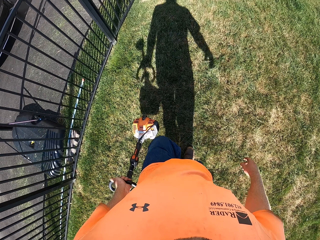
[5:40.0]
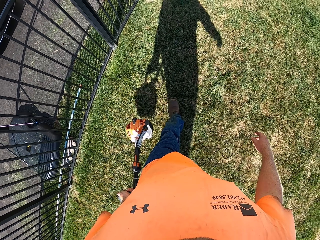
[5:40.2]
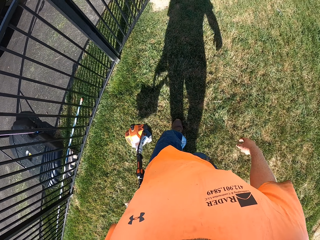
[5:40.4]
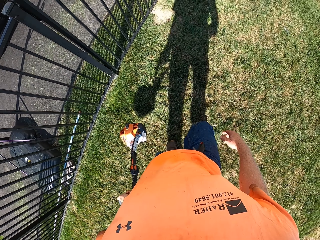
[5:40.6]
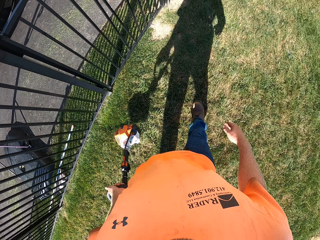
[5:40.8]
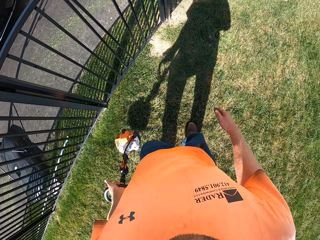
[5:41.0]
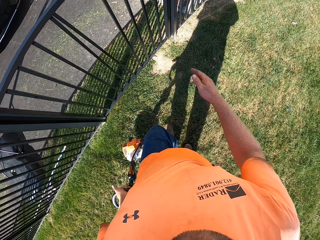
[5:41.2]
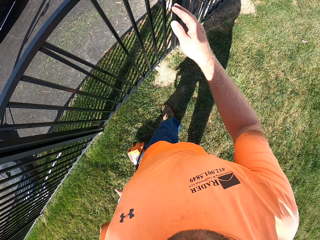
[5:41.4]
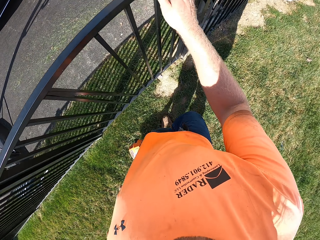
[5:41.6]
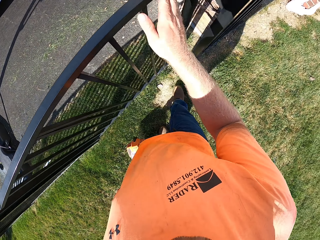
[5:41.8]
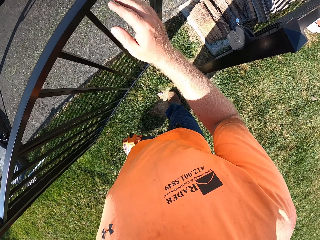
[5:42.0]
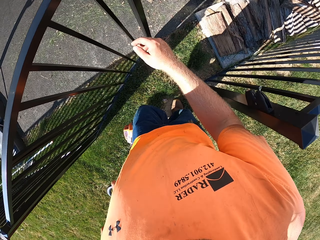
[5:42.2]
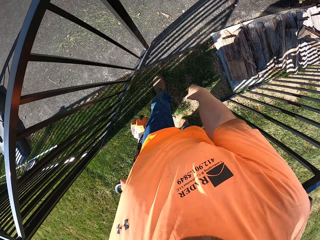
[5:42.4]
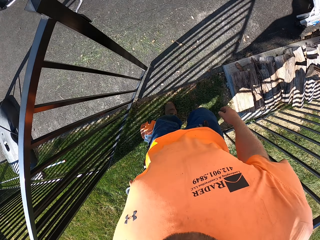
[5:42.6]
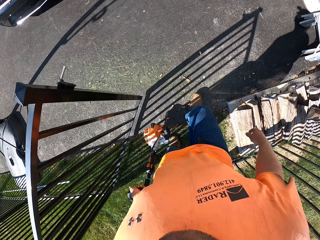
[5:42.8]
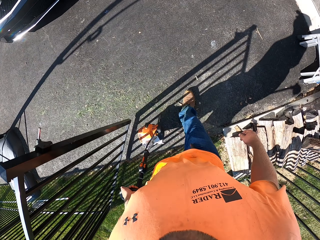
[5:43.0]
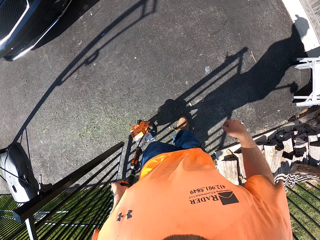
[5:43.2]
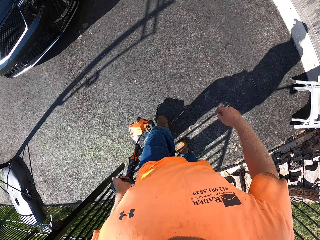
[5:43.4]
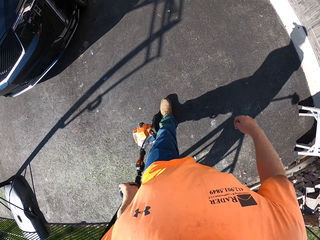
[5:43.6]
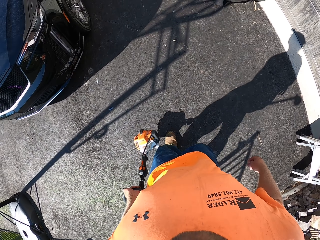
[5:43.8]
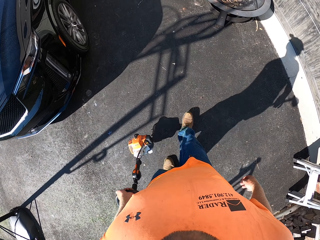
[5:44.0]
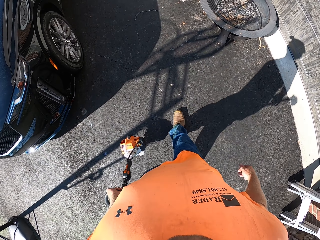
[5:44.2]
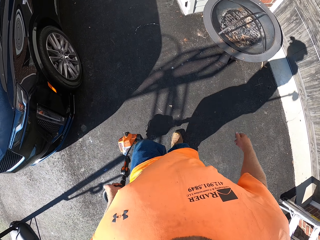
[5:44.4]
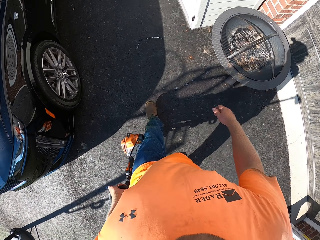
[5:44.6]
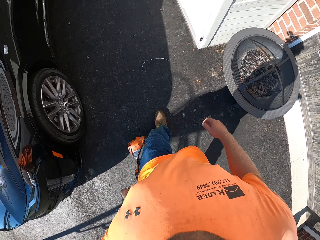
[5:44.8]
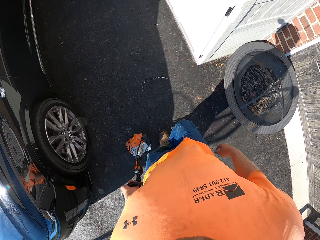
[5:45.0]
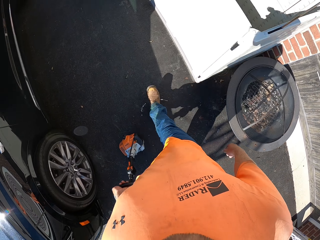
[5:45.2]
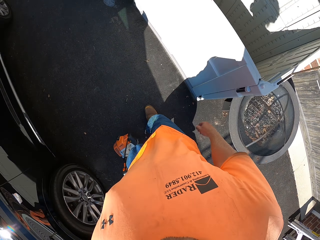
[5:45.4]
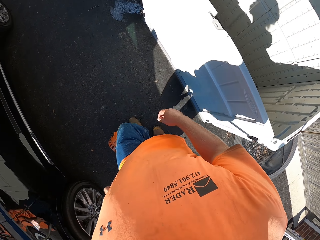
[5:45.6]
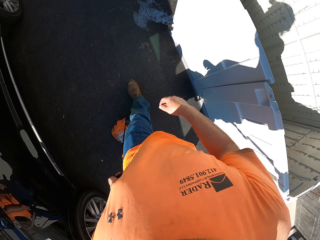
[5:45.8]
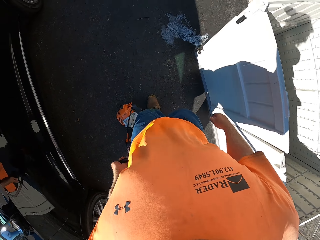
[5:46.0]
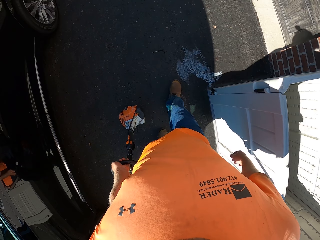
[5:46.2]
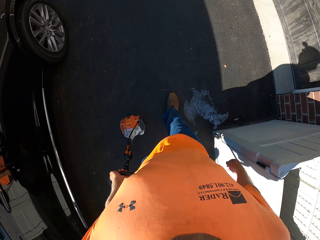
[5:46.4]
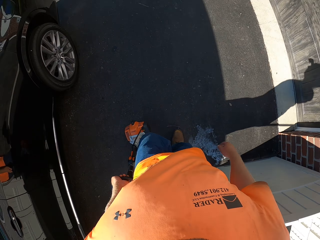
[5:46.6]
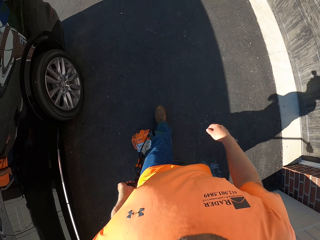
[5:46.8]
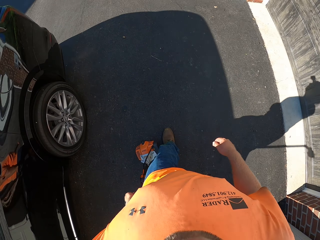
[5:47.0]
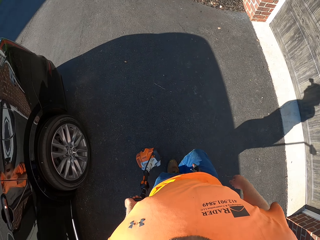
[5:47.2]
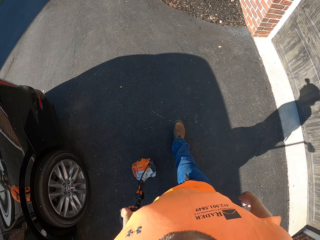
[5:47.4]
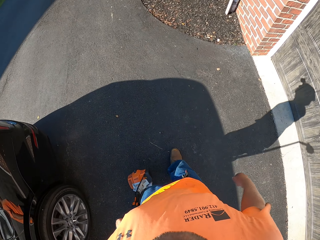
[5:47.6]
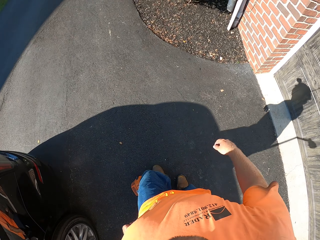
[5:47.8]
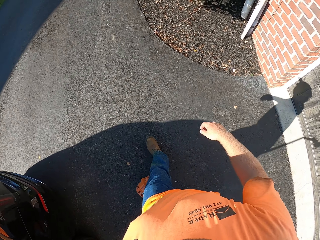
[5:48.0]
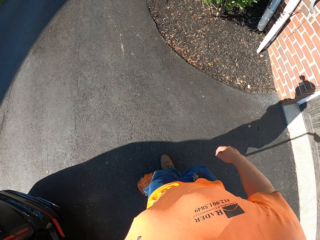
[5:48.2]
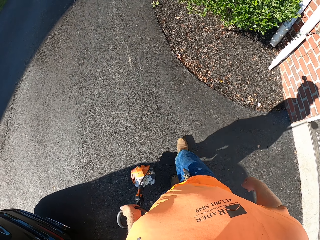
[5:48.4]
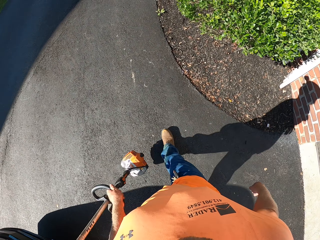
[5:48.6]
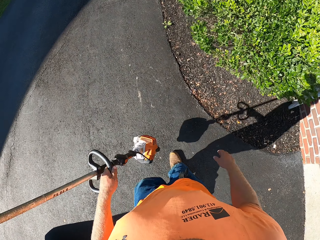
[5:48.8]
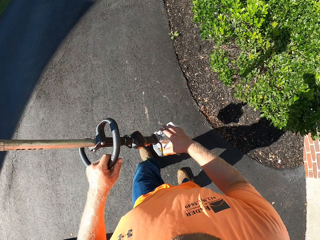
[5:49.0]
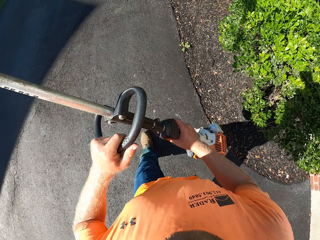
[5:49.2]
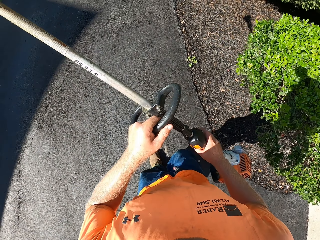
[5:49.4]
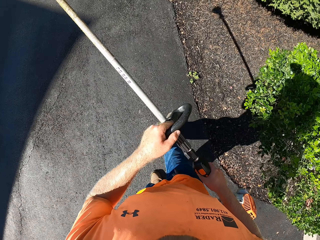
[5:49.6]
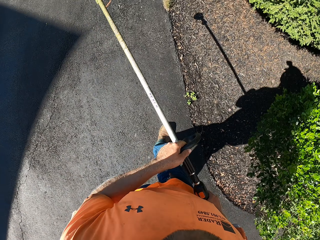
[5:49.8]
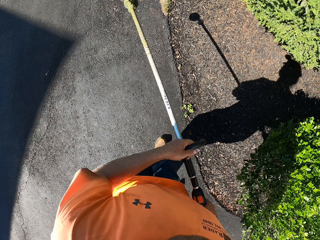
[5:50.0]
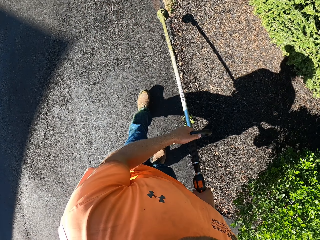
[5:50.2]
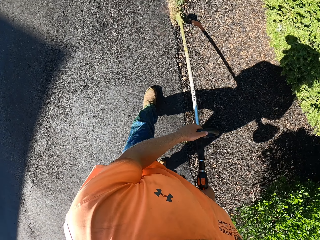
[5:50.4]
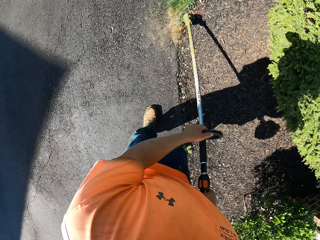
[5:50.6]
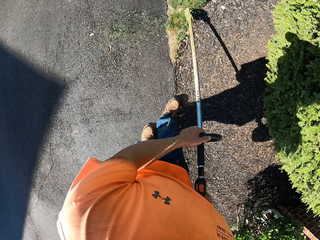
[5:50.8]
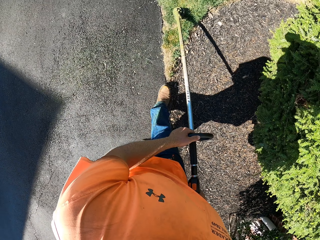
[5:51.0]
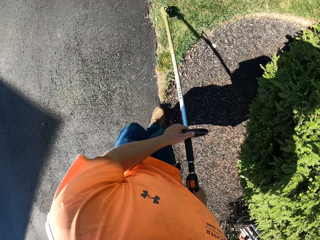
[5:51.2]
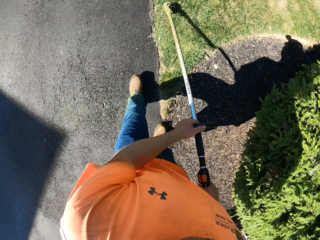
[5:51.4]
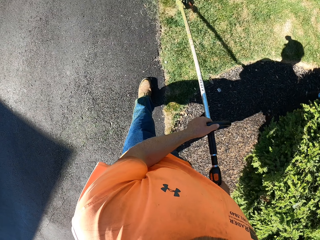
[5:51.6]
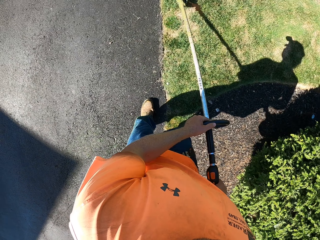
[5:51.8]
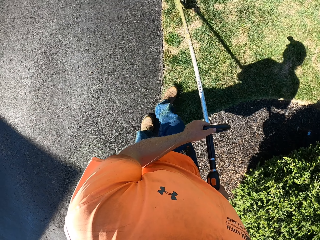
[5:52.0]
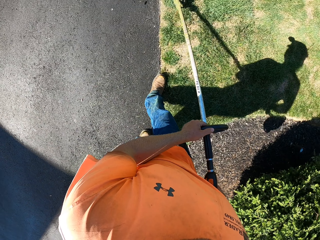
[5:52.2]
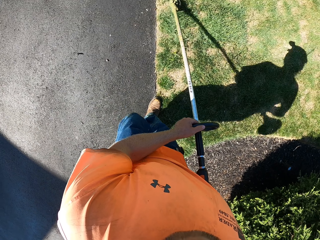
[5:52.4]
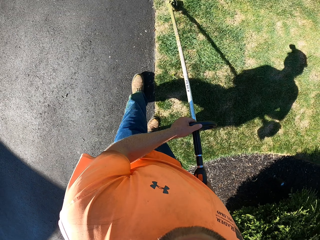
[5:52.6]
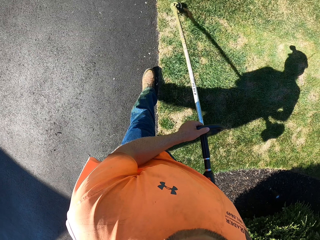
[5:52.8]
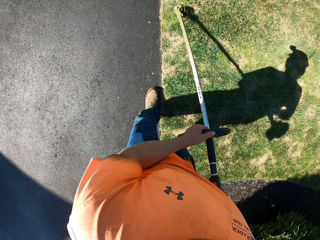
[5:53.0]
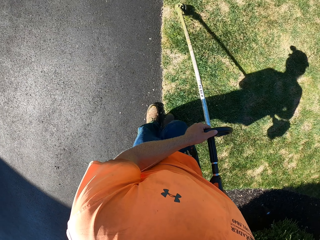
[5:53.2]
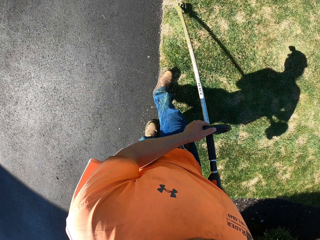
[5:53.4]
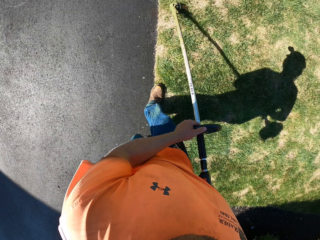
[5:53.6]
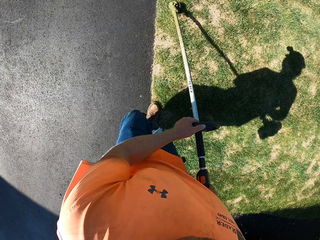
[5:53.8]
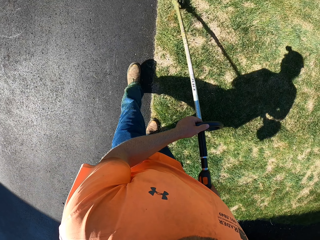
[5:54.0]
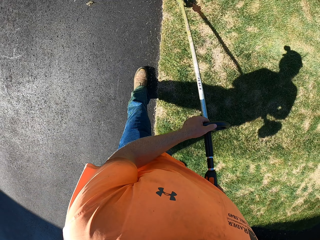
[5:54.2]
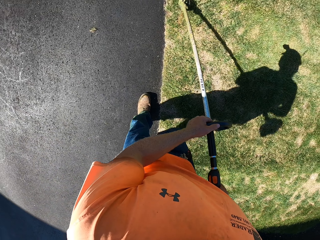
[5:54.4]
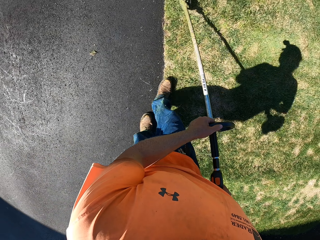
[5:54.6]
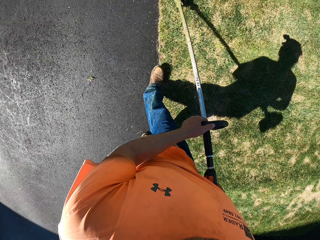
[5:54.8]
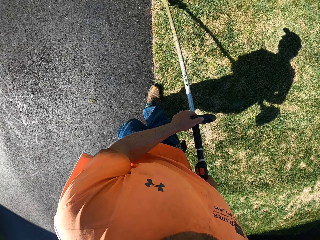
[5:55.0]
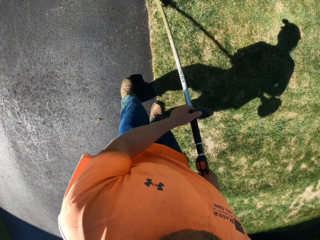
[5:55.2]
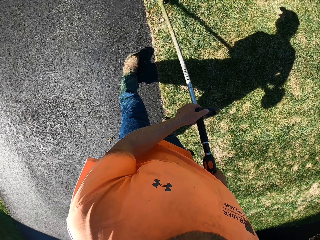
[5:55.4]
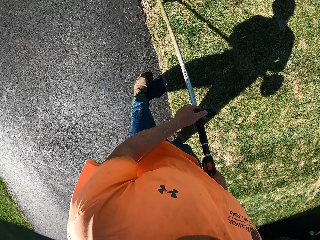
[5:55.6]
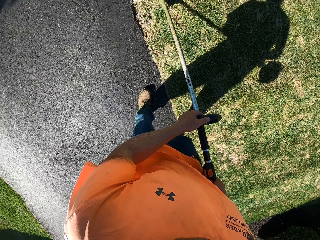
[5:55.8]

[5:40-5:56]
The camera wearer walks. He opens a gate with his right hand. He walks on a paved path. He grabs the brush cutter in his left hand with his right hand. He holds the grass cutter with both hands. He cuts the grass with the brush cutter in both hands.

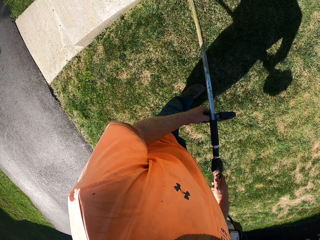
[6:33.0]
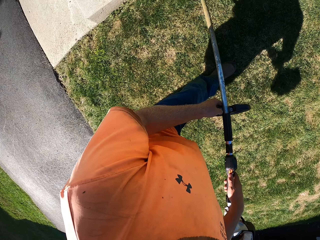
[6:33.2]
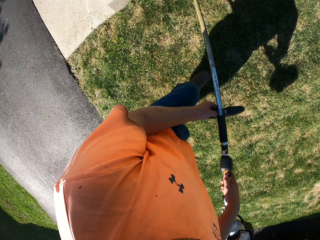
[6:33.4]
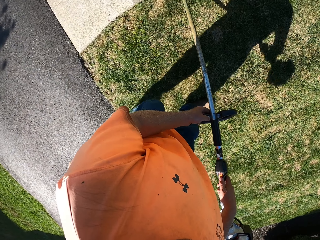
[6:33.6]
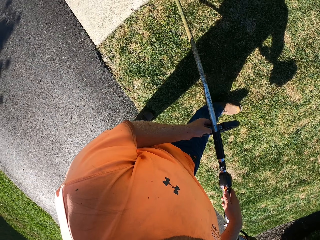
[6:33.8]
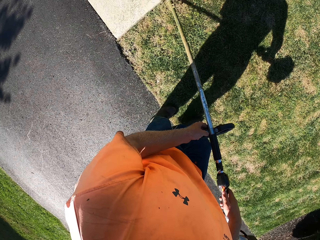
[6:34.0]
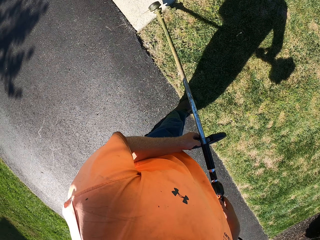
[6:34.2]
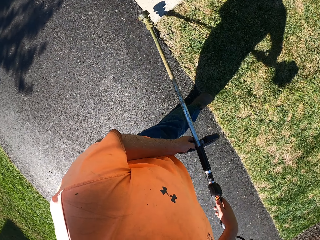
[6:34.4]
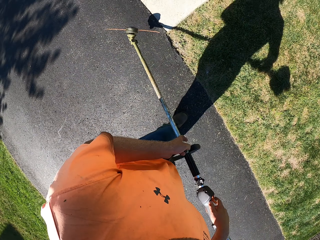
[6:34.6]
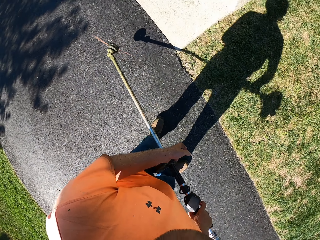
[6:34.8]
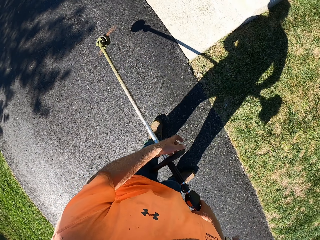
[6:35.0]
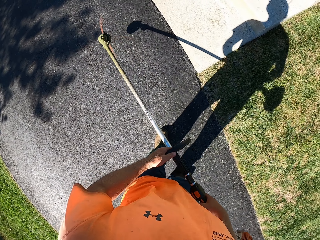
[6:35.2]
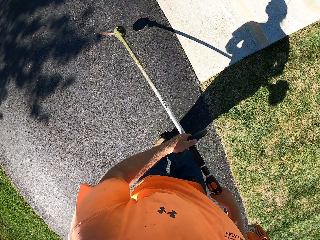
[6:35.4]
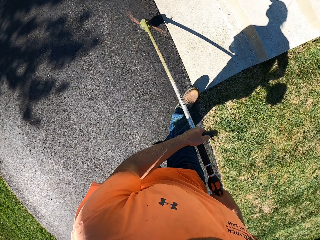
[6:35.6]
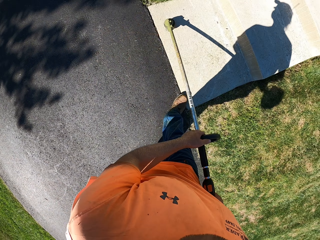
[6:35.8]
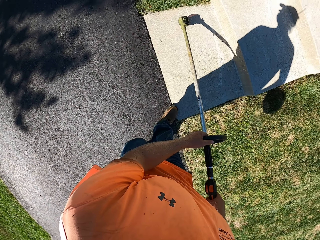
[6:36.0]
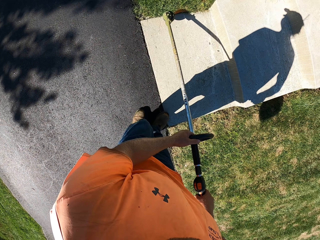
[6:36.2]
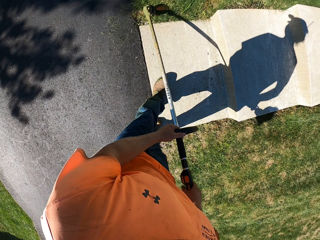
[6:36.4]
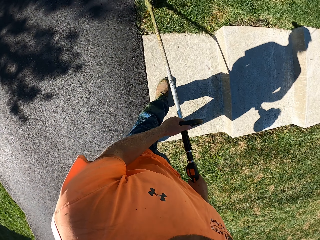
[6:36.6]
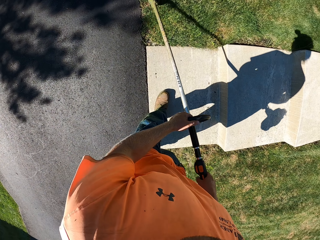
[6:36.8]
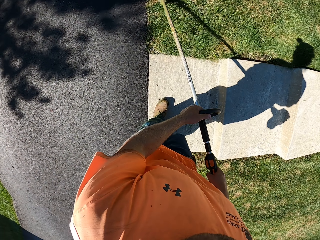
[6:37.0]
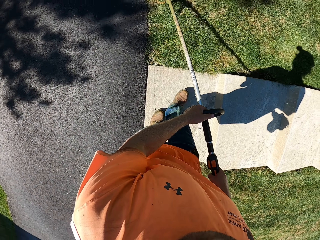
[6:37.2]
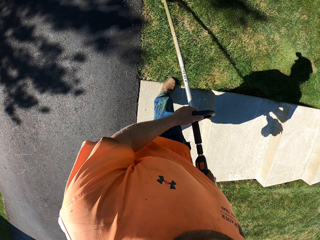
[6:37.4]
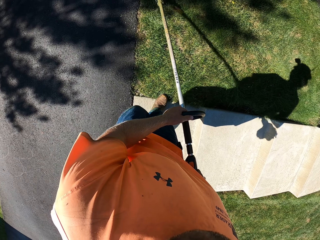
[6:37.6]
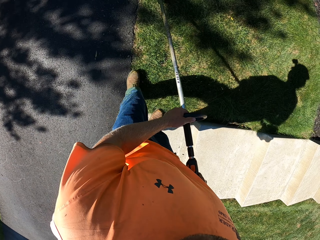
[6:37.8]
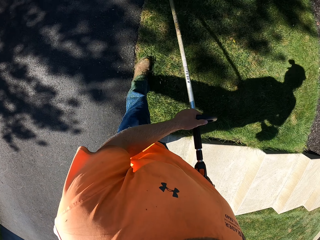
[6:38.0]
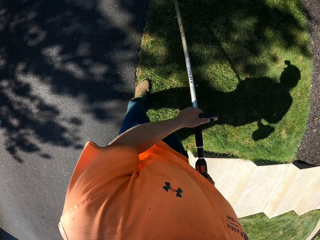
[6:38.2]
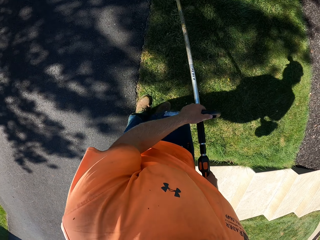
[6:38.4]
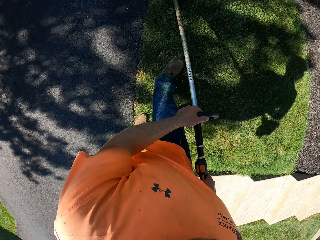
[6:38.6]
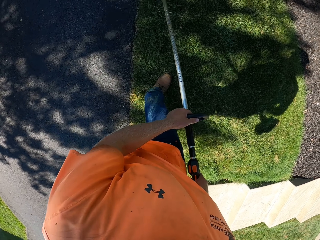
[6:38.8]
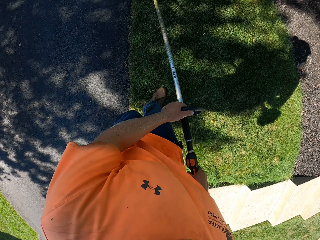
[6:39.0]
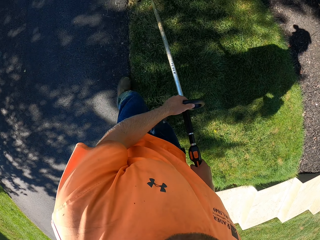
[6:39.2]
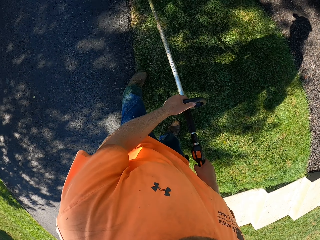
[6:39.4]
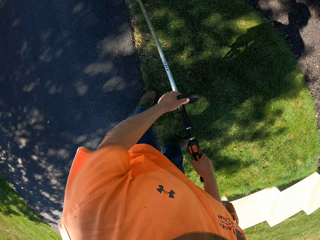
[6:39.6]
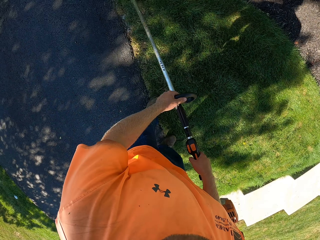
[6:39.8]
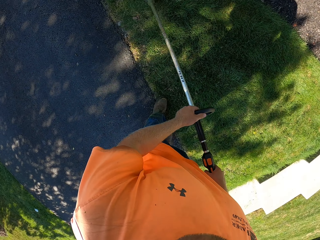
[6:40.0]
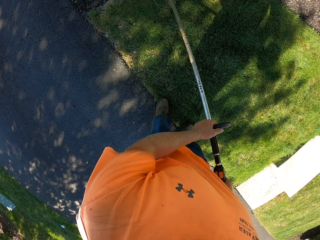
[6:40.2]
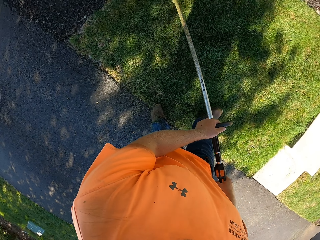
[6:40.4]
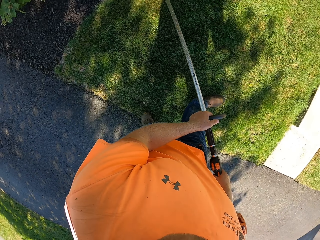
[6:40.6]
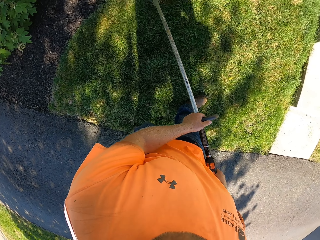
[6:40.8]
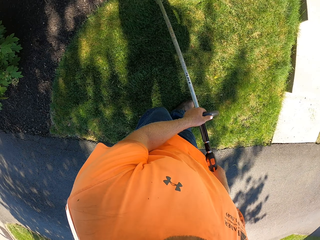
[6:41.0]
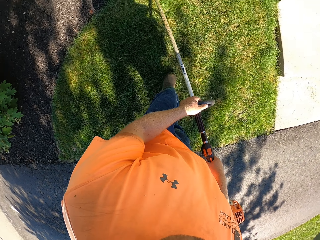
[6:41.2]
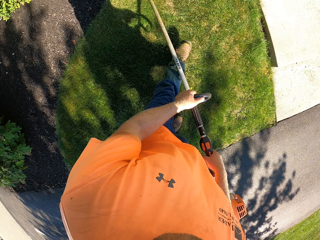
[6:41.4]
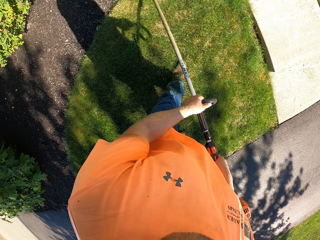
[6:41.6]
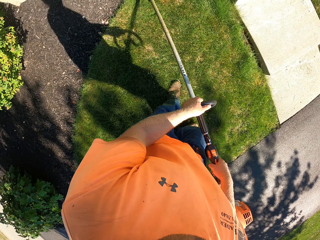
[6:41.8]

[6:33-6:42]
The camera wearer walks. They cut the grass using the grass cutter.
